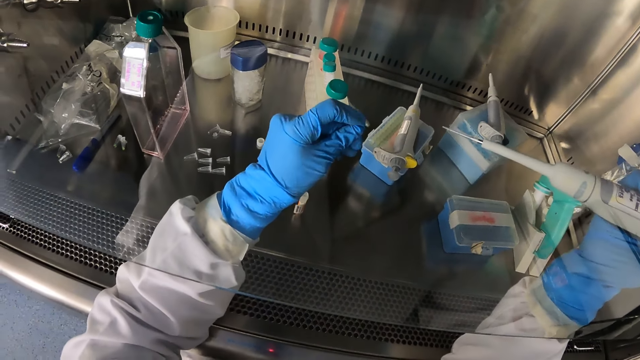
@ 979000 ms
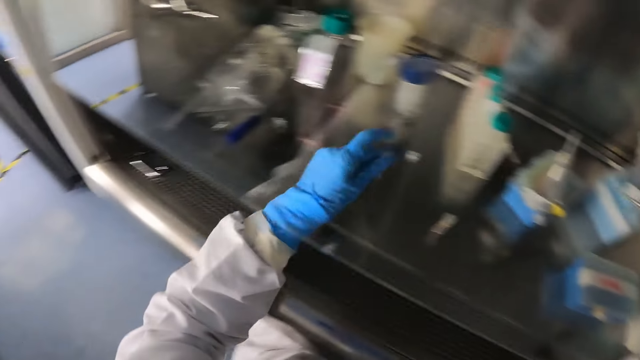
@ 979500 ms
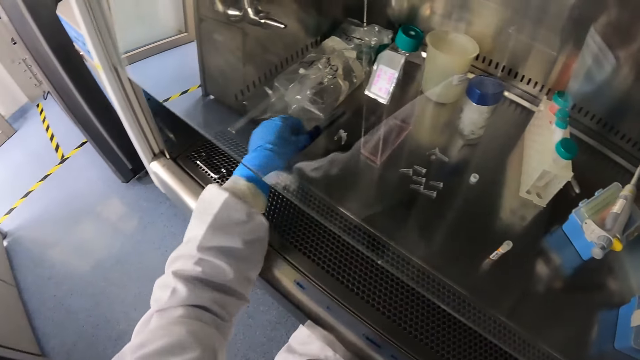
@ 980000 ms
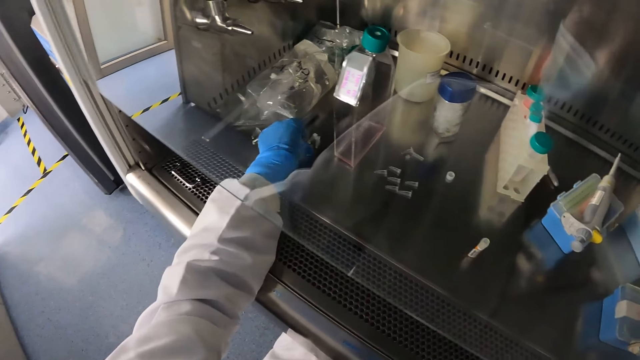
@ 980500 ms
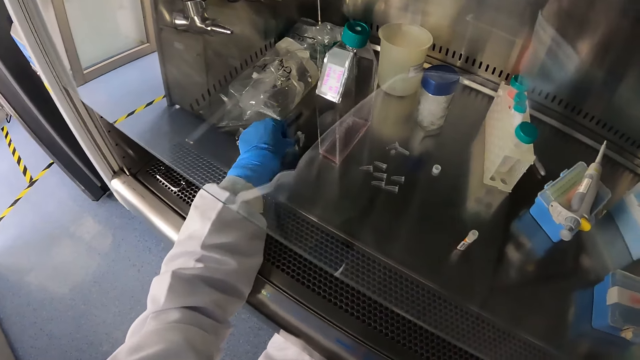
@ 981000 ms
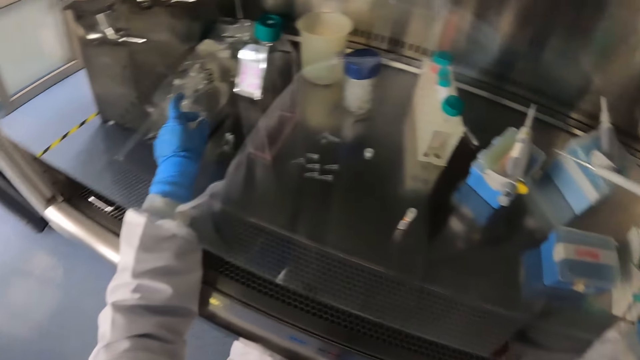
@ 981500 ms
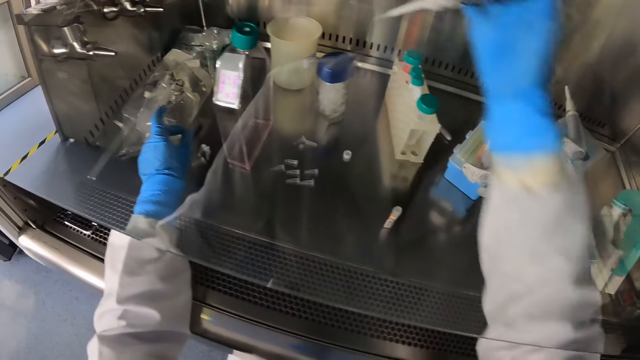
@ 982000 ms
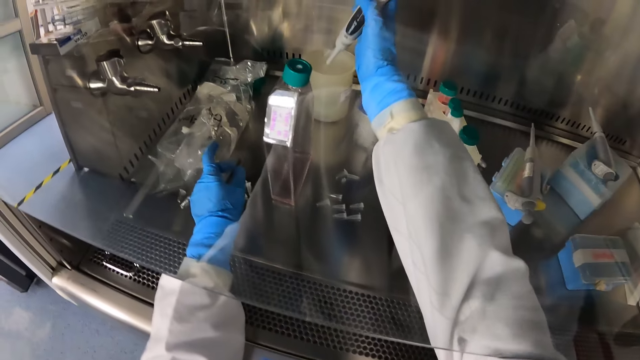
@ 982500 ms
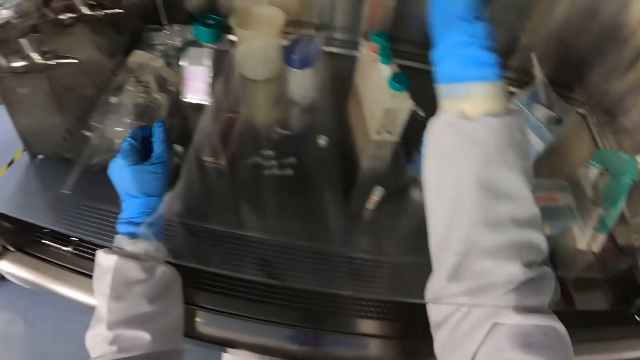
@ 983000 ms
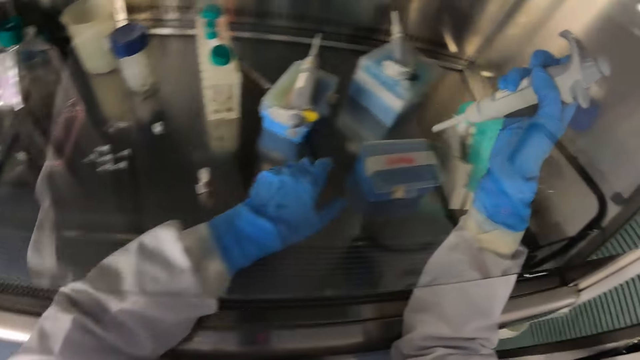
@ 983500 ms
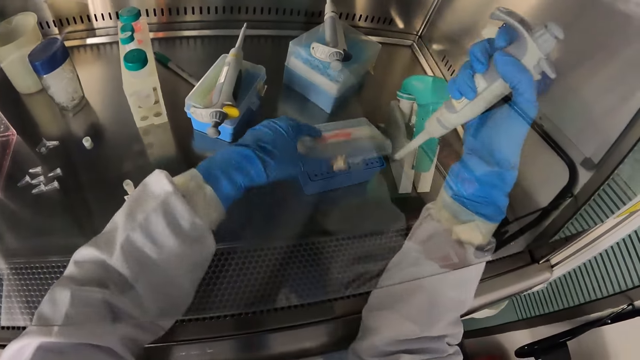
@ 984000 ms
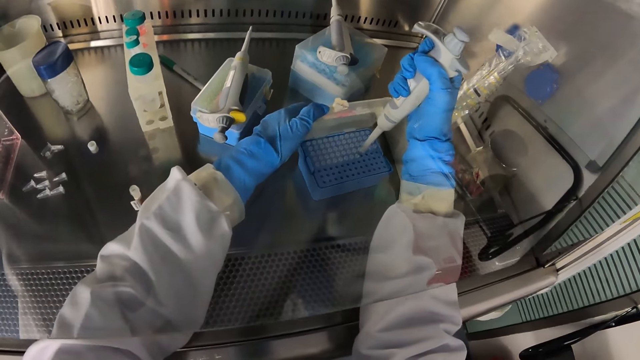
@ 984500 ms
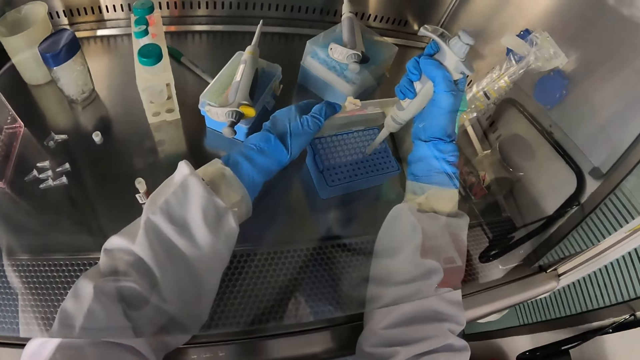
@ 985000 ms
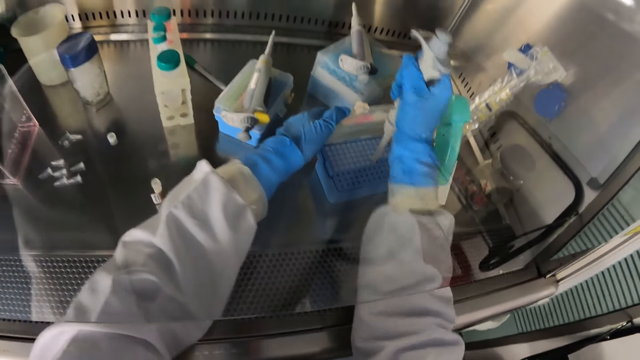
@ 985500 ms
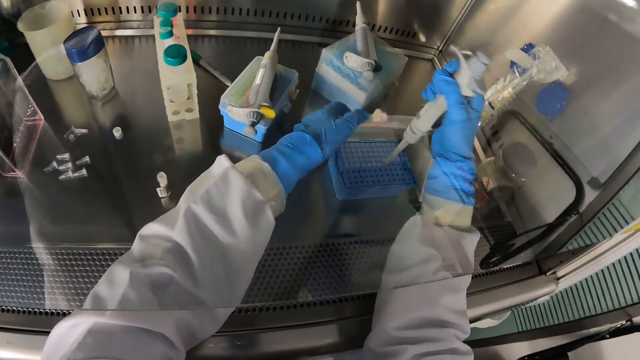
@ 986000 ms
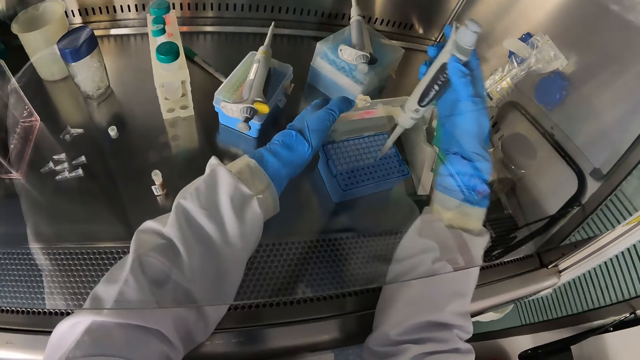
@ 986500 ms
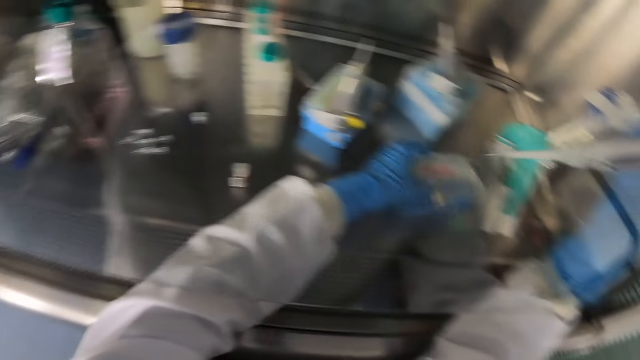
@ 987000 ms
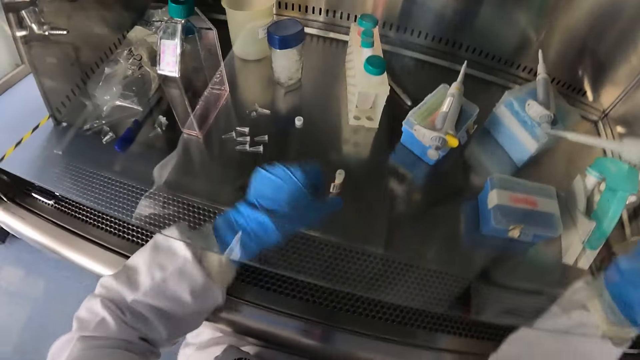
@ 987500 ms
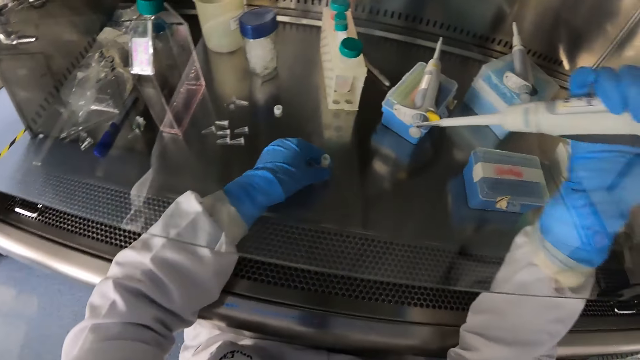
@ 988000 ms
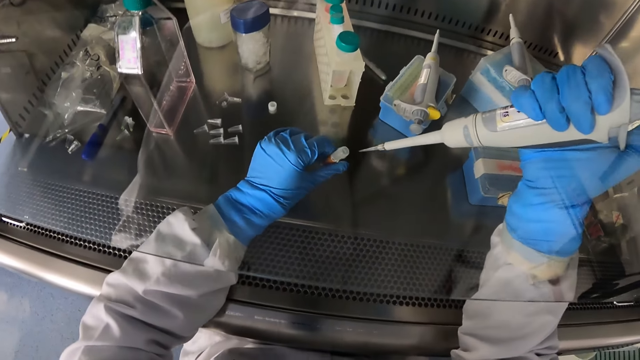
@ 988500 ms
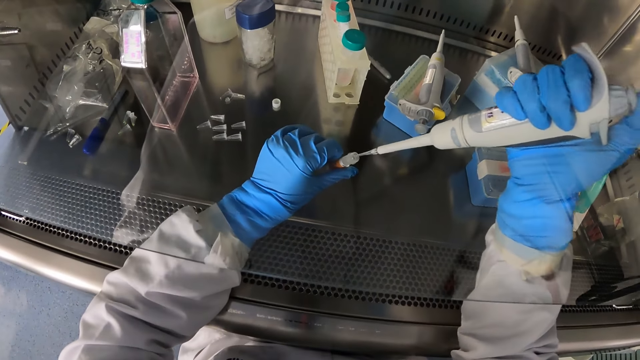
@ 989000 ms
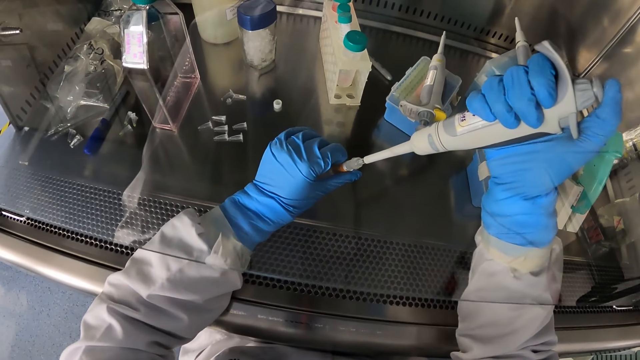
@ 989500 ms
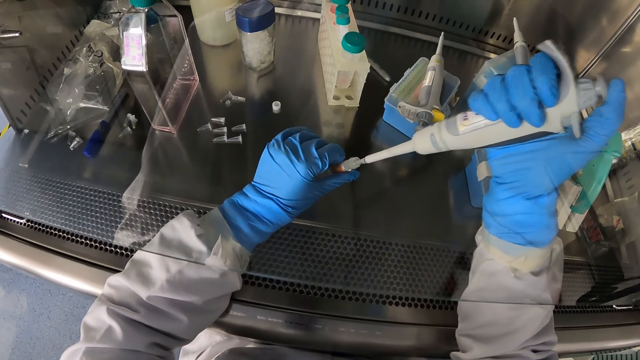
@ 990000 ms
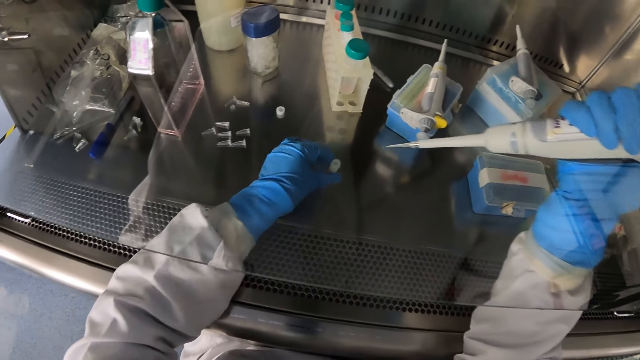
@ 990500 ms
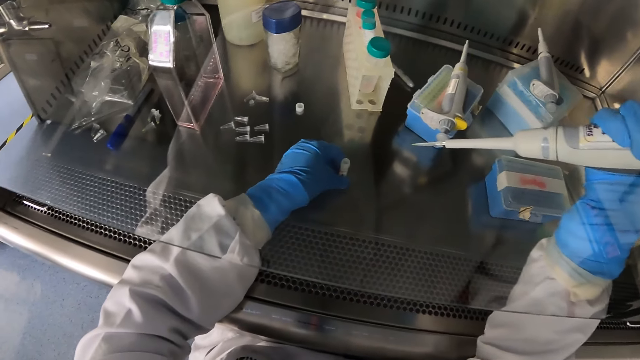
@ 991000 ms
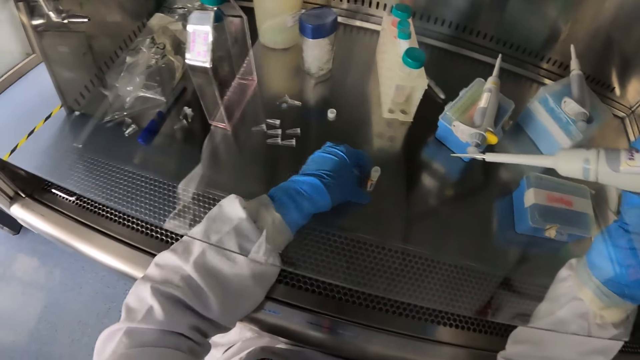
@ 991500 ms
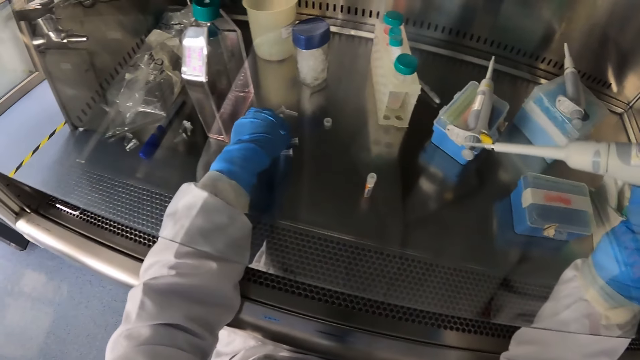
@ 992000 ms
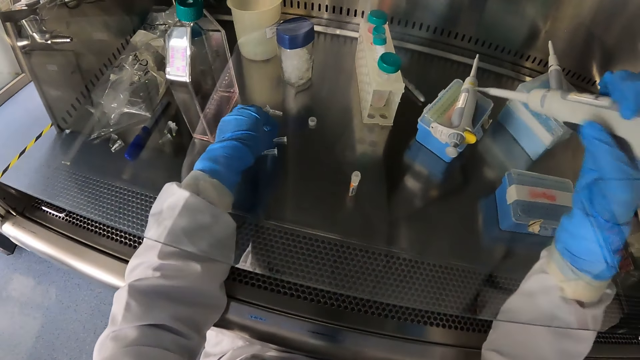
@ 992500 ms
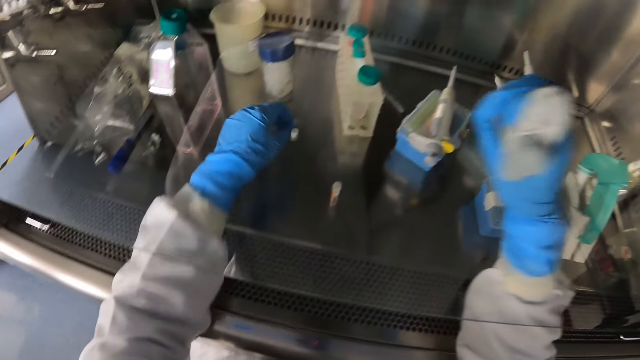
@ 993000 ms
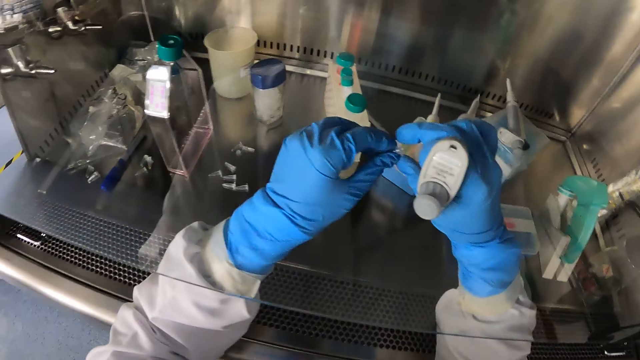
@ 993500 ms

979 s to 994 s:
The camera wearer closes the microcentrifuge tube with his left hand. He drops the microcentrifuge tube on the table with his left hand. He presses the pipette in the cup with his right hand. He puts the liquid in a container. He opens the case on the table with his left hand. He holds the pipette in the case with his right hand. He makes a hole with the pipette. He closes the case with his left hand. He picks up the sterile bottle from the table with his left hand. He puts the pipette in the sterile bottle. He collects the liquid. He drops the sterile bottle on the table with his left hand. He picks up the microcentrifuge tube from the table with his left hand.

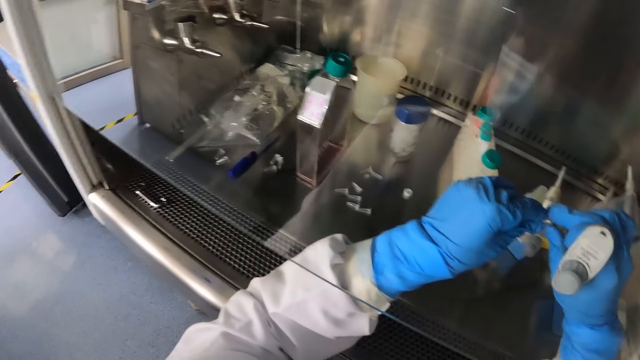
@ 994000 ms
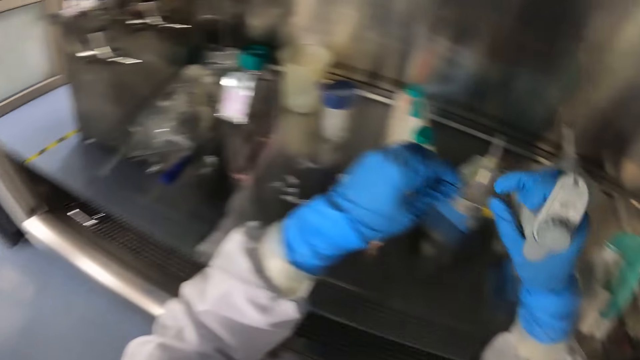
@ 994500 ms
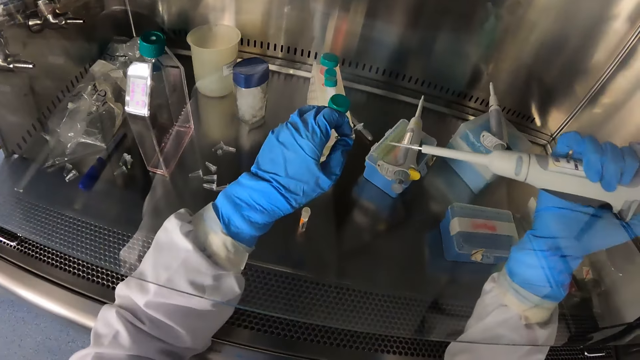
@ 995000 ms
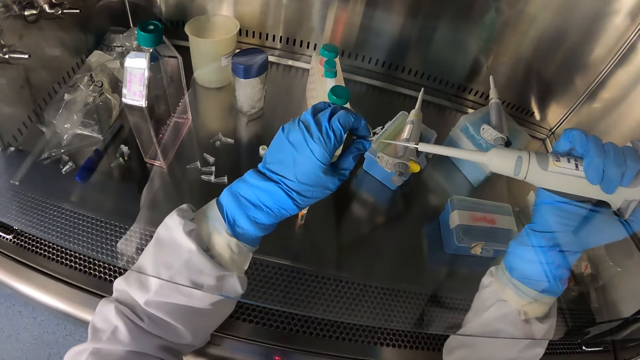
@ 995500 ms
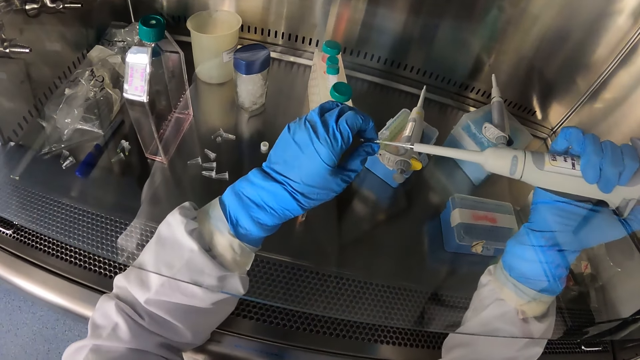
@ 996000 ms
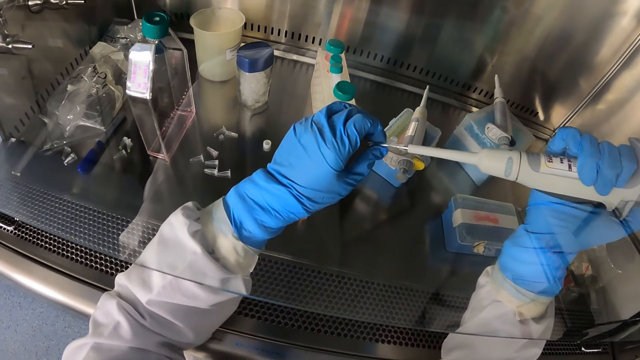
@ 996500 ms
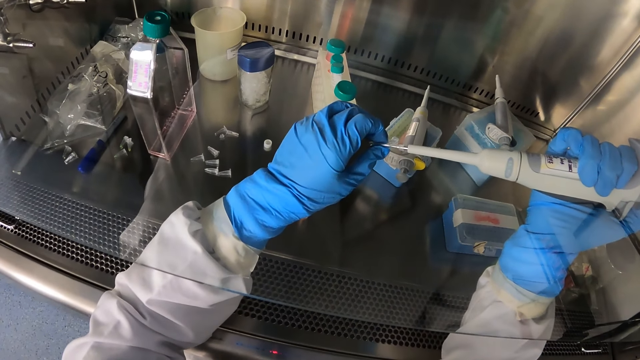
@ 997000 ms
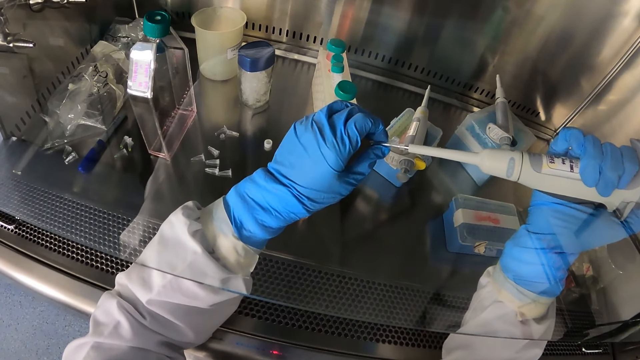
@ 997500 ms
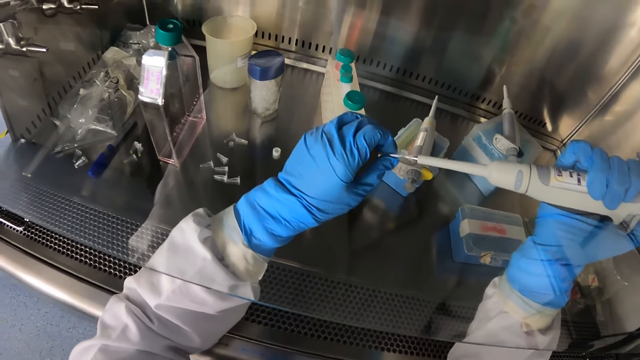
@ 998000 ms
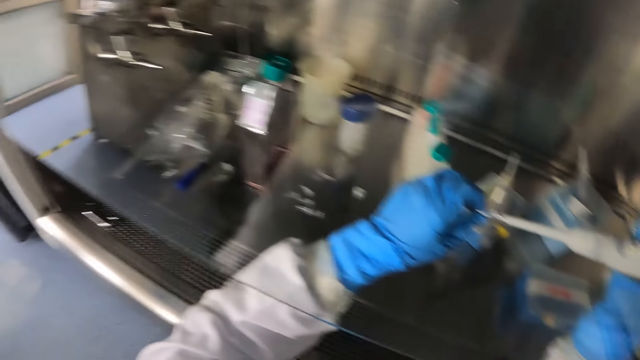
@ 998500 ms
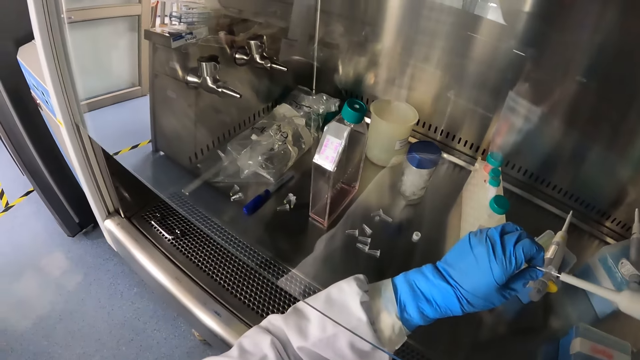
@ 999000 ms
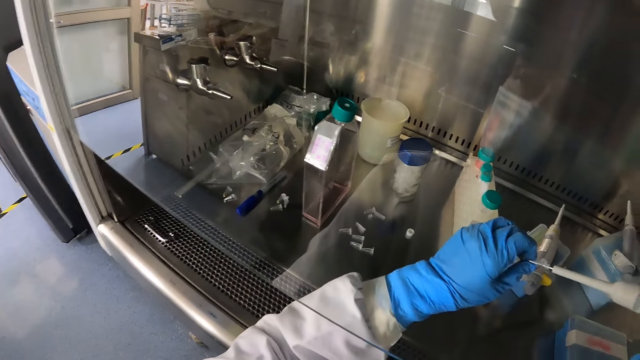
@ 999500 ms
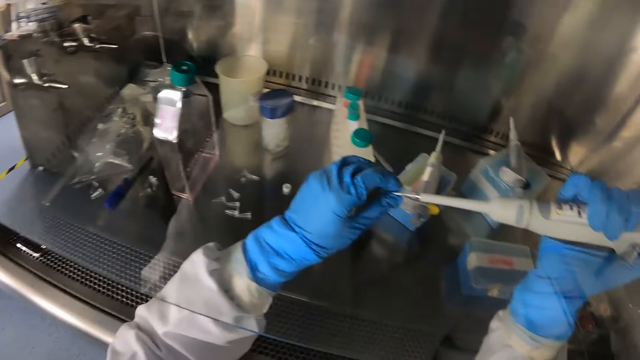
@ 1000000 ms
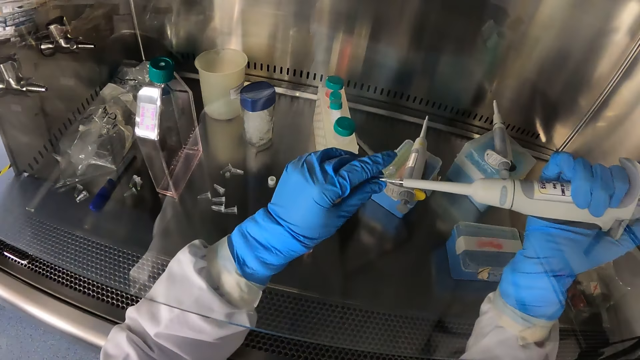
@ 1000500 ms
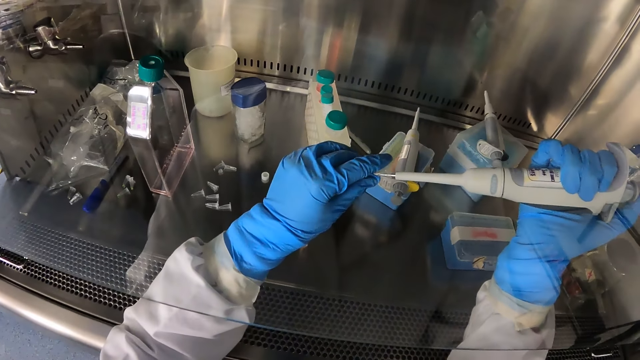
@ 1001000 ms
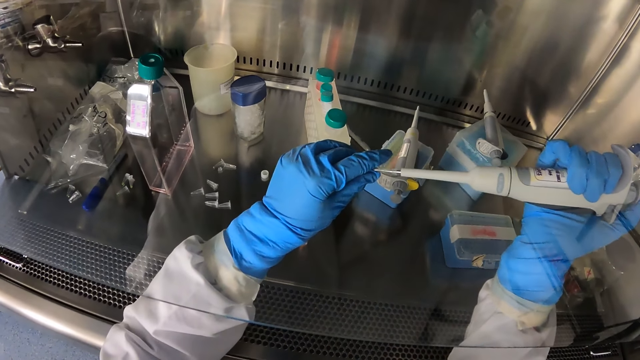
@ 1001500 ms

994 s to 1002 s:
The camera wearer opens the microcentrifuge tube with his hands. He fills the microcentrifuge tube with the pipette.
